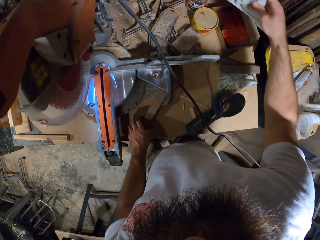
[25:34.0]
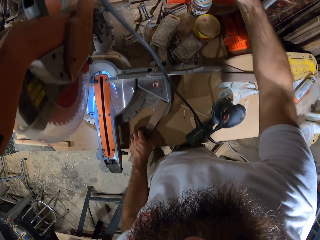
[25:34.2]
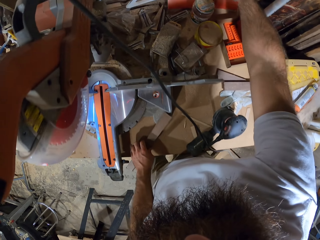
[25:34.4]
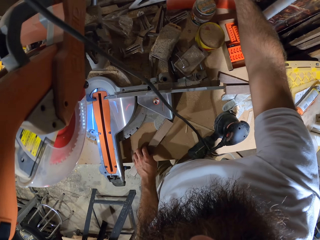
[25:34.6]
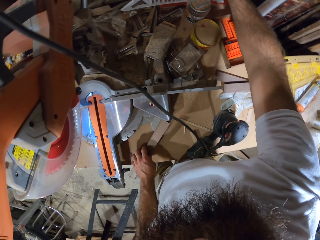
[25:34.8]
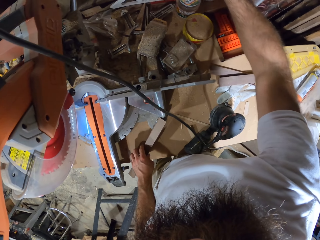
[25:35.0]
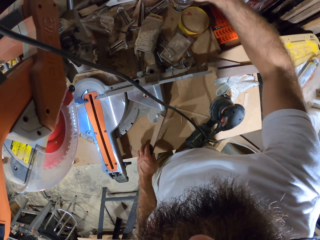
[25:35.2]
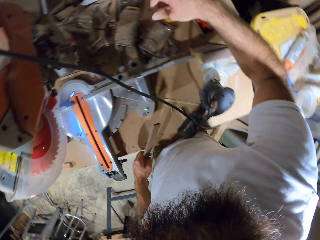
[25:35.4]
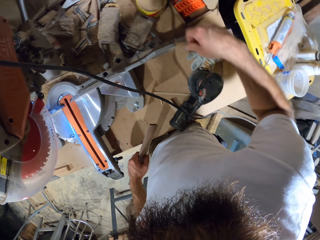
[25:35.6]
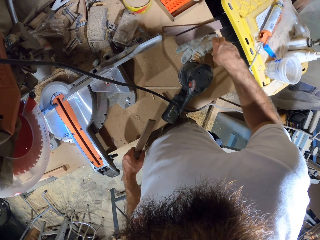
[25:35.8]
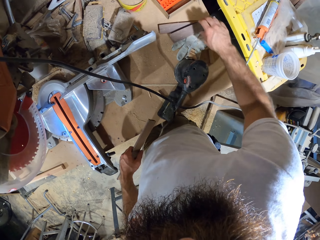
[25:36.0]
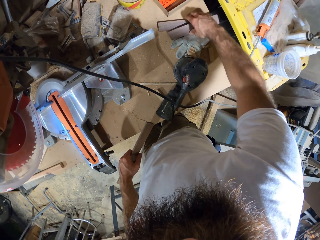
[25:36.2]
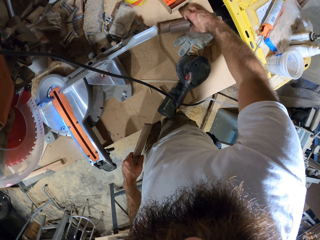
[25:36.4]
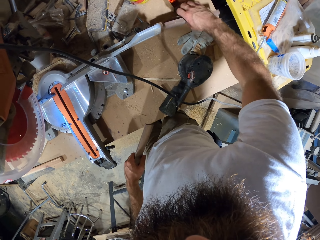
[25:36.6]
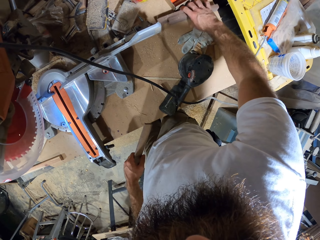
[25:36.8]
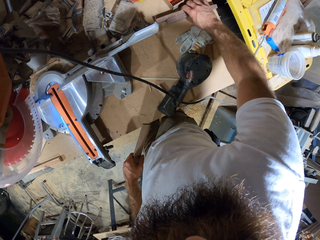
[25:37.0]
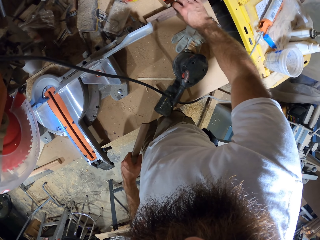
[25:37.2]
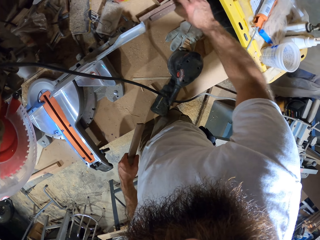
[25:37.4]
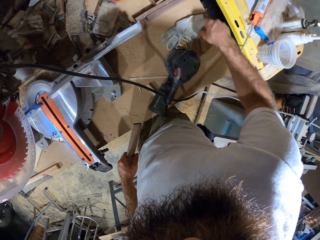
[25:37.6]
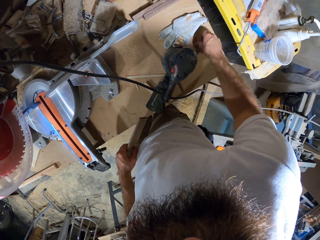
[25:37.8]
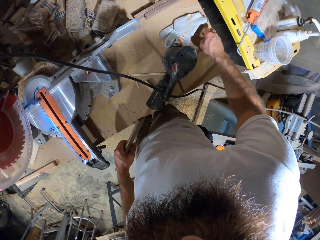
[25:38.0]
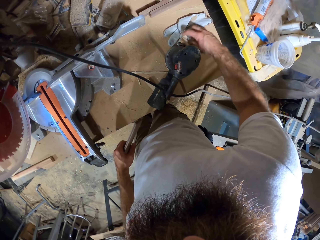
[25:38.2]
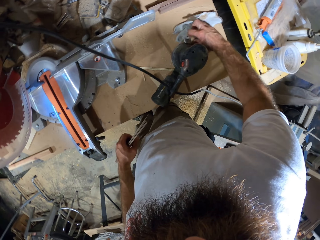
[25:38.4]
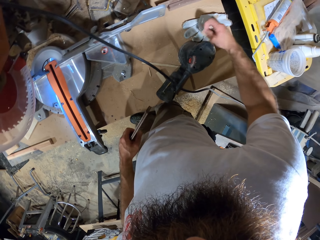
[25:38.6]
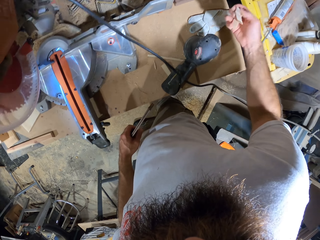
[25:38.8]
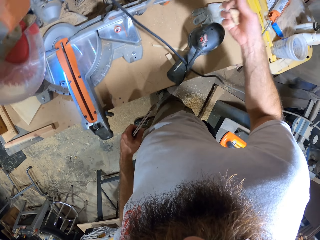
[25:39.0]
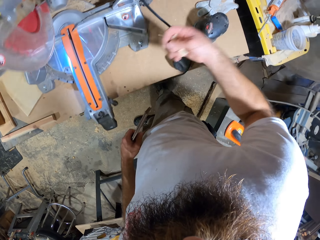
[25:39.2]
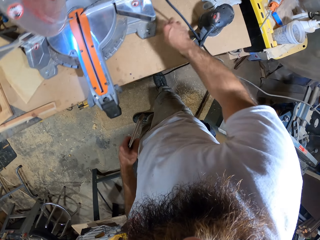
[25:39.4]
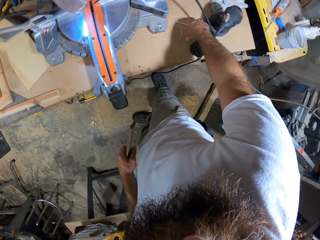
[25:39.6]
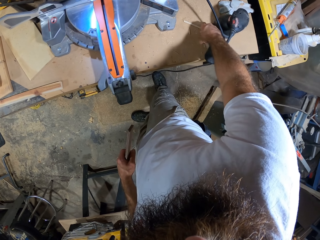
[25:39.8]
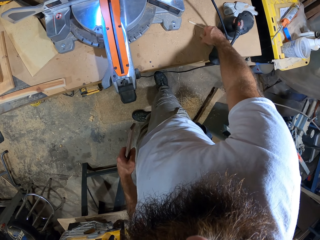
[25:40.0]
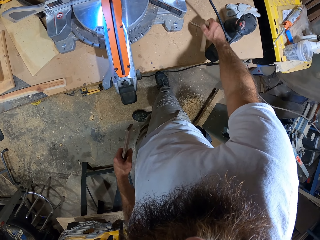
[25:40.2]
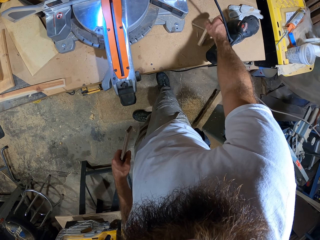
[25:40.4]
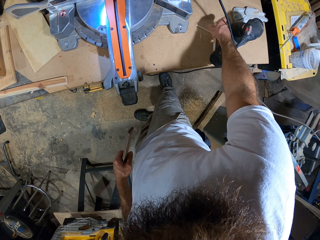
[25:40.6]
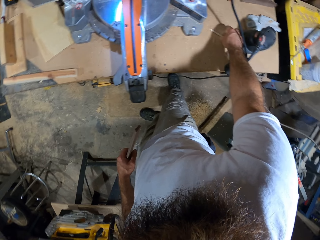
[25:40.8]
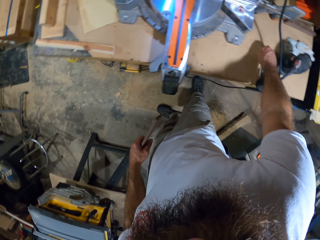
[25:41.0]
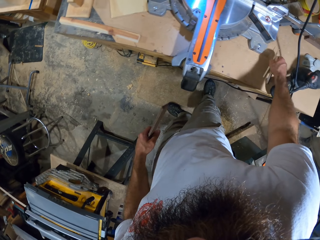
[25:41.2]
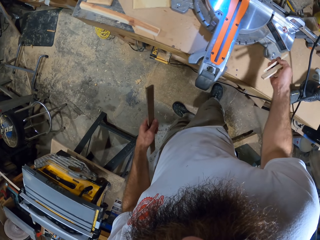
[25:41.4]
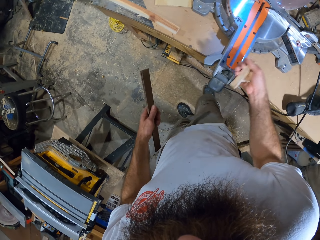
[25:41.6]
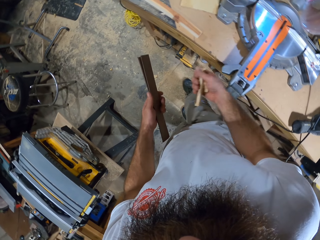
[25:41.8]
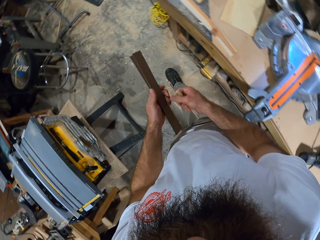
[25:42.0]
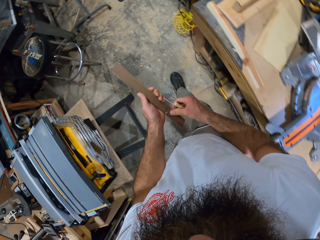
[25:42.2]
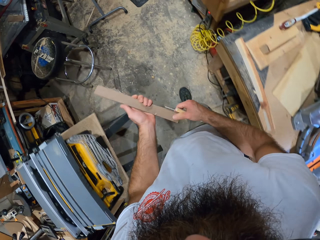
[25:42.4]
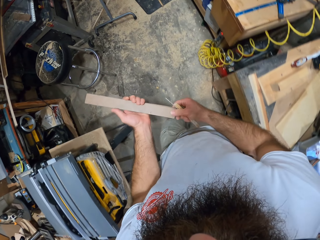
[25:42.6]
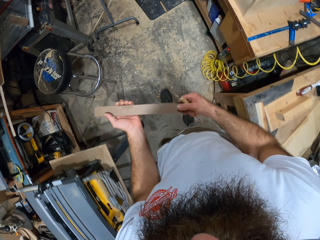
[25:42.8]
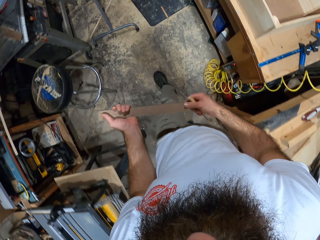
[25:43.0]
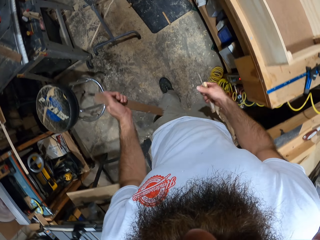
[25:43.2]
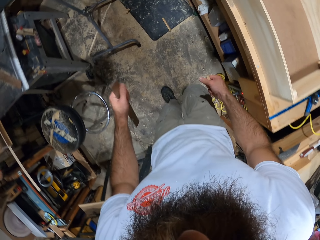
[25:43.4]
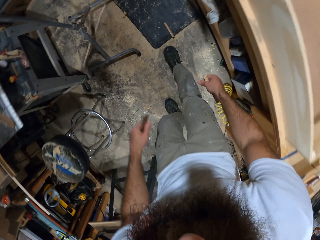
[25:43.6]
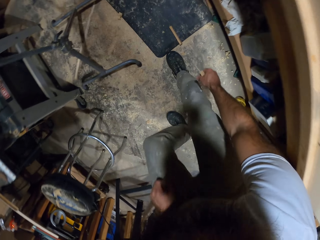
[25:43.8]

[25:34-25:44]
The camera wearer drops the triangular ruler in his right hand on the shelf. He moves the rulers on the table with his right hand. He picks a piece of wood on the table with his right hand, repeatedly. He walks.

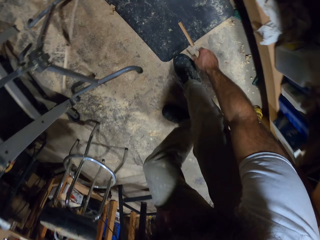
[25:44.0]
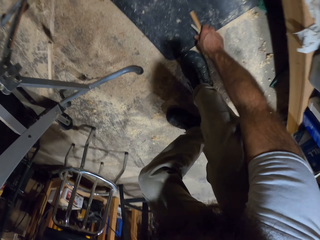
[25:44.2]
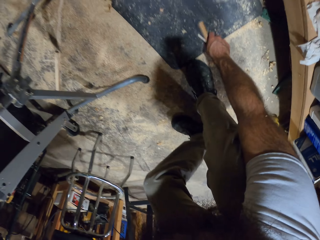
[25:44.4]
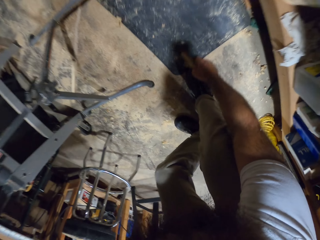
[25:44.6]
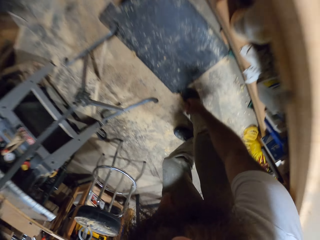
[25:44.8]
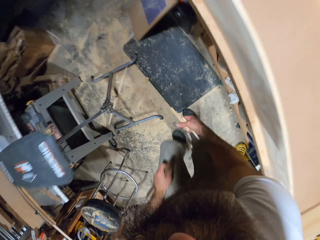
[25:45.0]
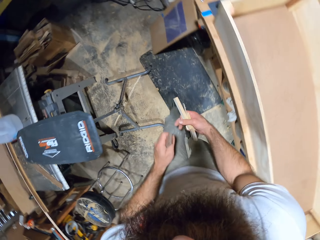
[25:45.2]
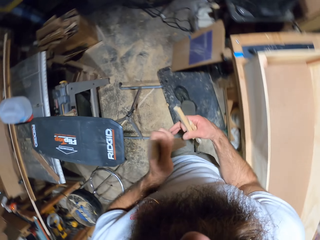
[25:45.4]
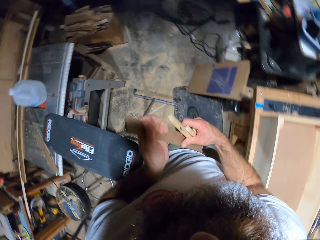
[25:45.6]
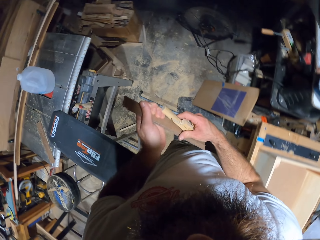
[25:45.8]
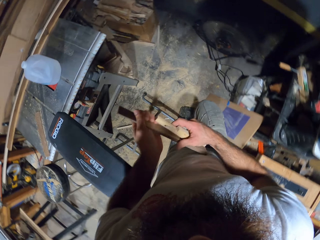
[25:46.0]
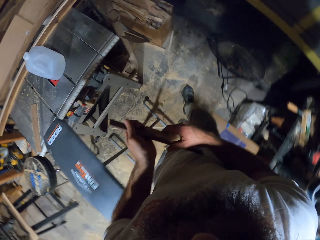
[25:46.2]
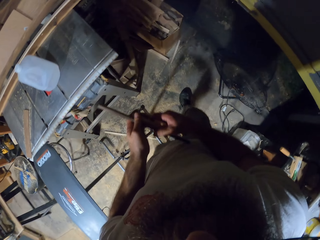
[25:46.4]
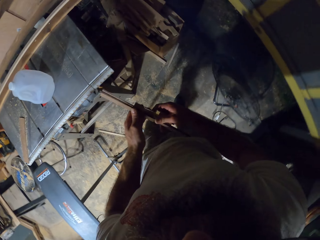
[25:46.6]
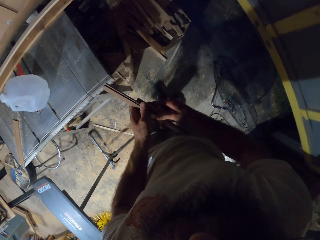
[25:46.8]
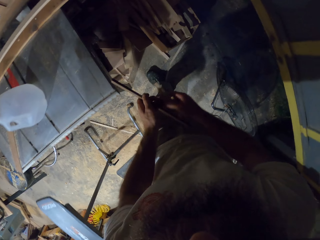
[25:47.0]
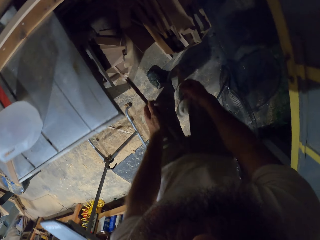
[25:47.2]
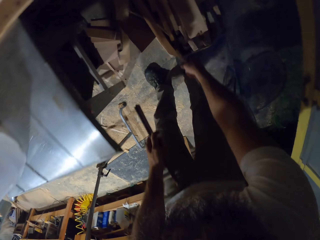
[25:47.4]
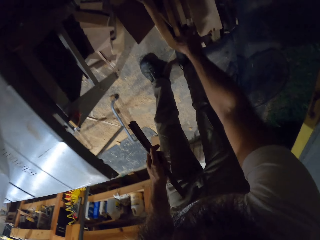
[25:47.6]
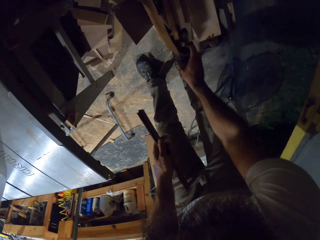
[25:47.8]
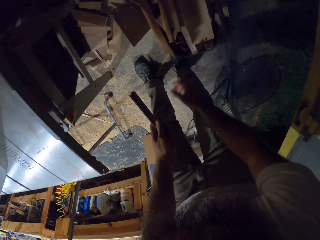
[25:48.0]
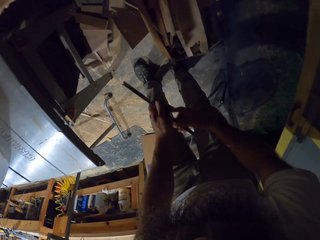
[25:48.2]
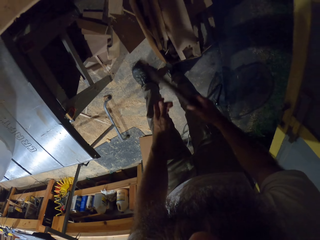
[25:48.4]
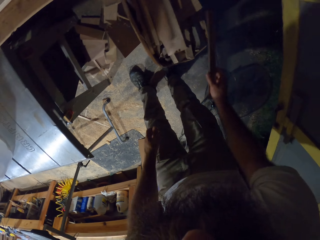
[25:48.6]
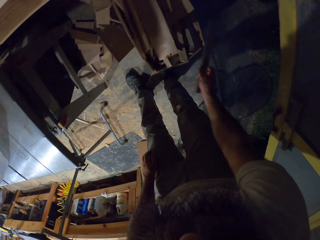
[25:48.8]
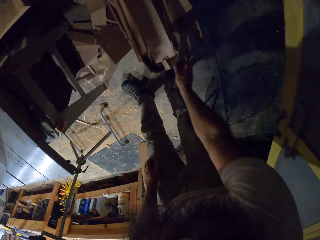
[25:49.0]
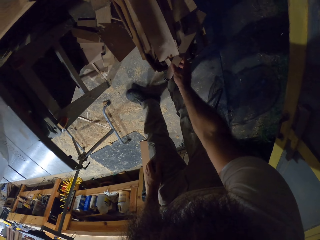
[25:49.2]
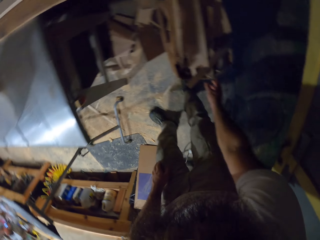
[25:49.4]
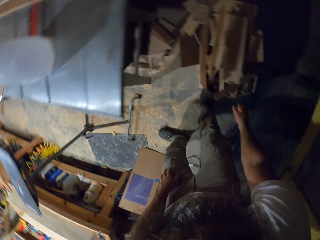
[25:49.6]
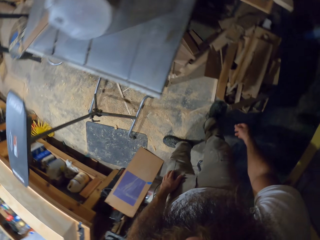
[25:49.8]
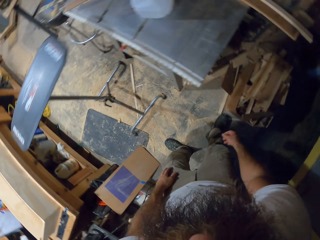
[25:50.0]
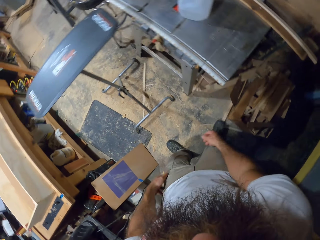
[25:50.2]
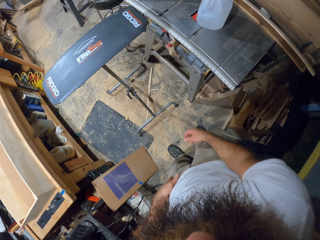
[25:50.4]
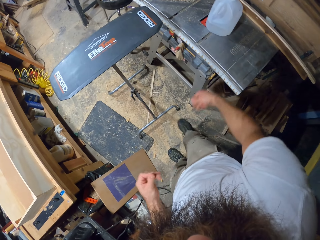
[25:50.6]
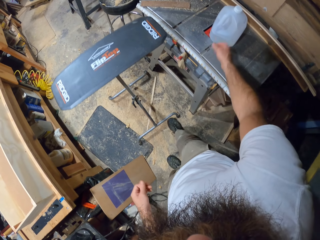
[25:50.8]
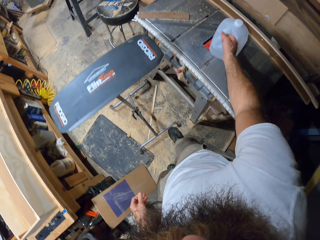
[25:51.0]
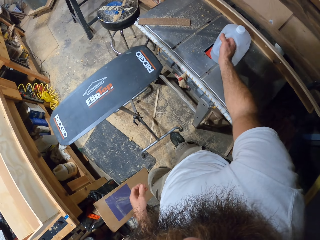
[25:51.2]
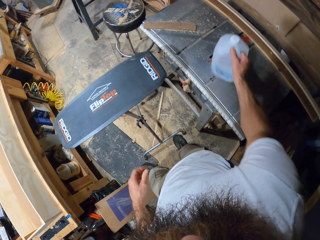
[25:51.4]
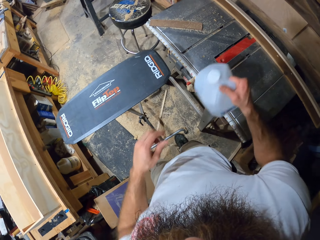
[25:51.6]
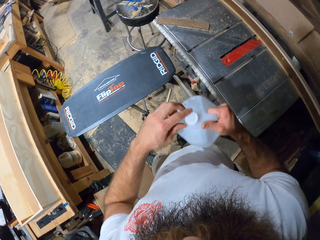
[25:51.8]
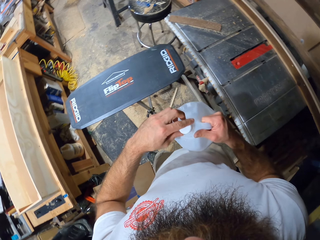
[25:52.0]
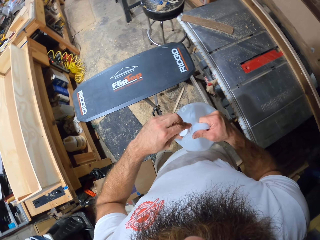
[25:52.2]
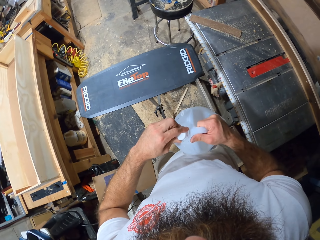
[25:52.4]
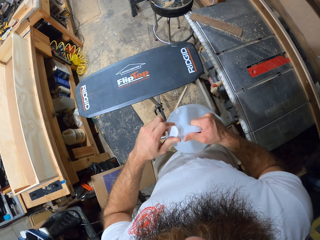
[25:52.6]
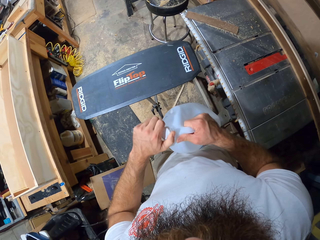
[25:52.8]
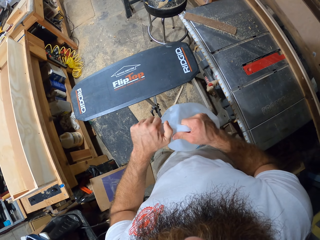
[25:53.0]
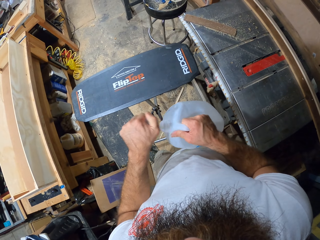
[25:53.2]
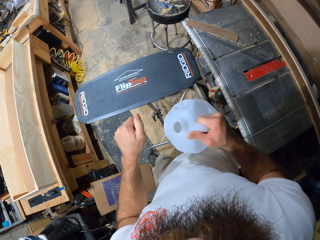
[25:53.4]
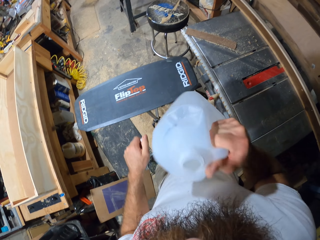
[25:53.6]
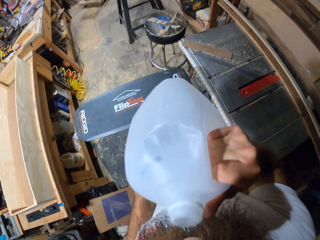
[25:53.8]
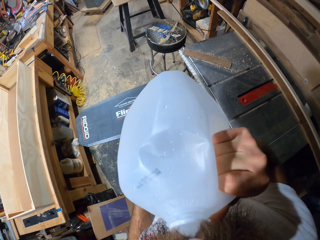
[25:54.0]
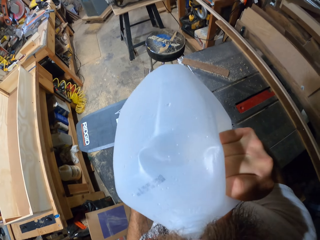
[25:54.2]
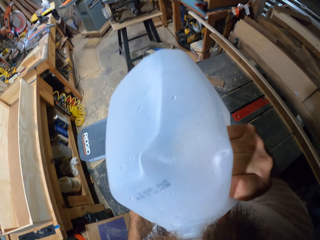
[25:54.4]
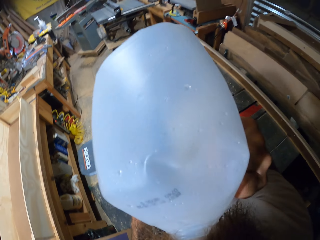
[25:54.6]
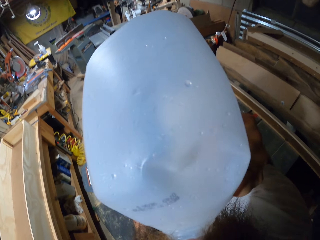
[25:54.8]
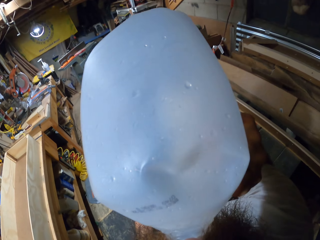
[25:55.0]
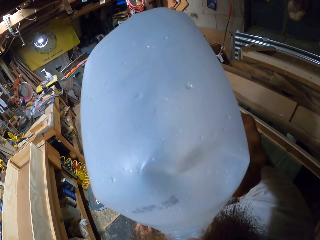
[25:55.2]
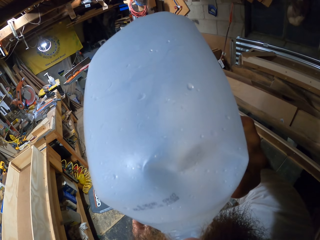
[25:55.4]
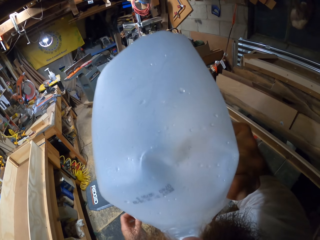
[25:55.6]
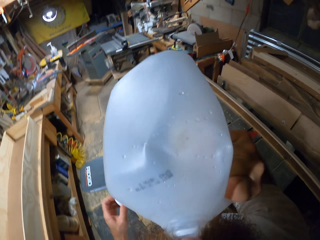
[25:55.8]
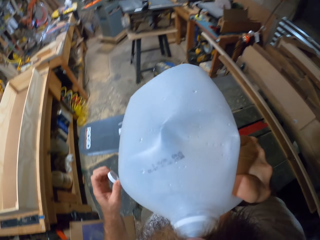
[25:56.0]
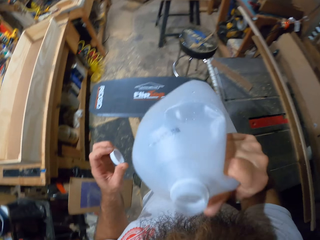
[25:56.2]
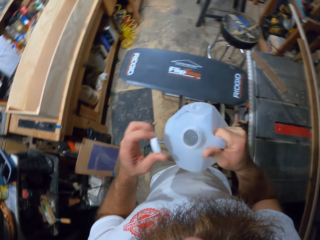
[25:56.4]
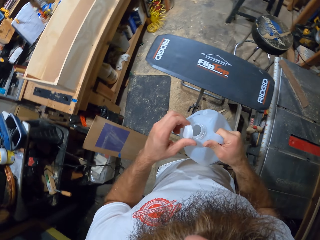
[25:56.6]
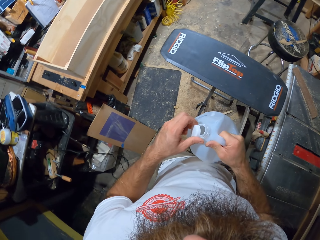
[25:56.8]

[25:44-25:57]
The camera wearer picks a piece of wood on the floor with his right hand. He walks. He drops the pieces of wood in his right hand in a carton of wood. He passes the wood from his left hand to his right hand. He drops the ruler in his right hand in the carton of wood. He lifts a keg on a table with his right hand. He opens the keg in his right hand with his left hand. He drinks water from the keg in his right hand.
